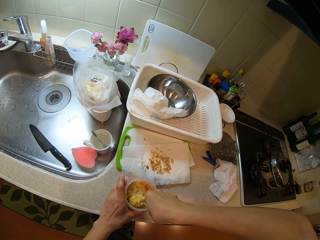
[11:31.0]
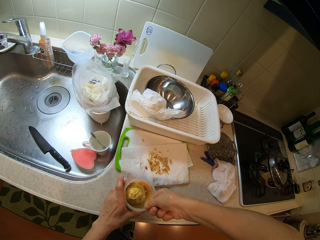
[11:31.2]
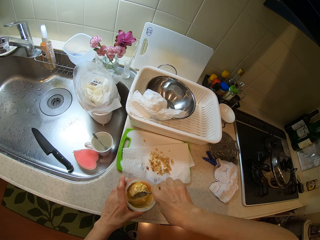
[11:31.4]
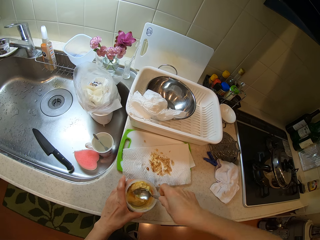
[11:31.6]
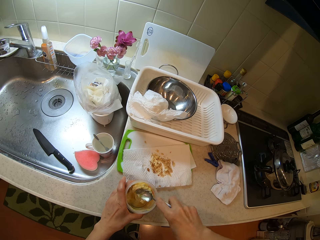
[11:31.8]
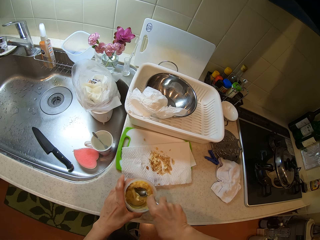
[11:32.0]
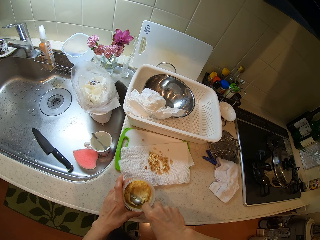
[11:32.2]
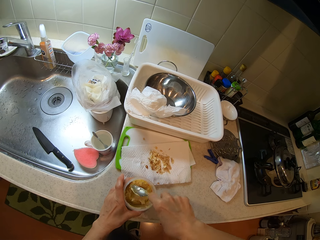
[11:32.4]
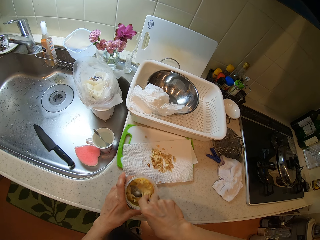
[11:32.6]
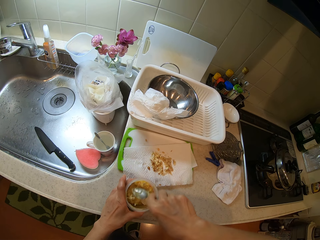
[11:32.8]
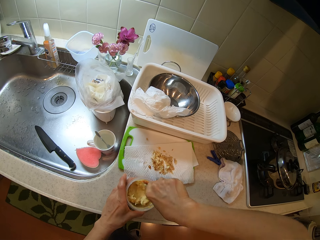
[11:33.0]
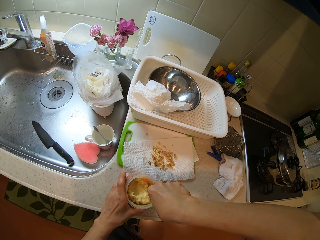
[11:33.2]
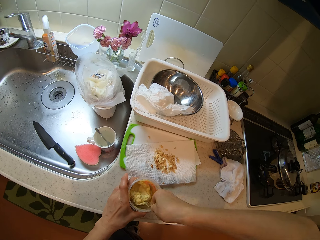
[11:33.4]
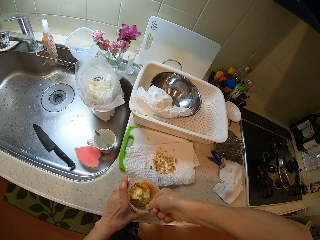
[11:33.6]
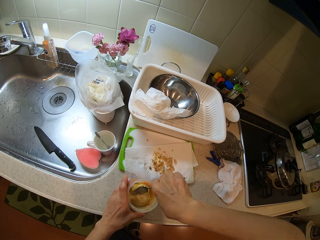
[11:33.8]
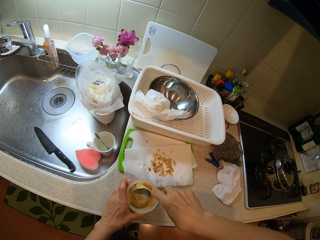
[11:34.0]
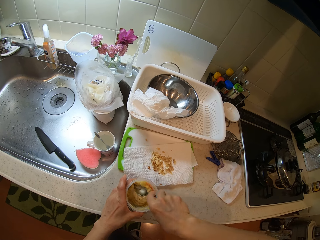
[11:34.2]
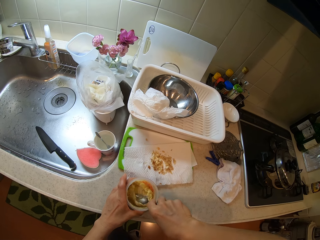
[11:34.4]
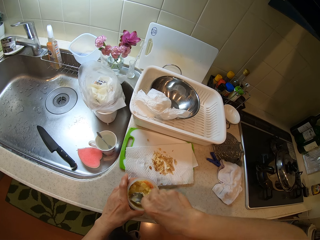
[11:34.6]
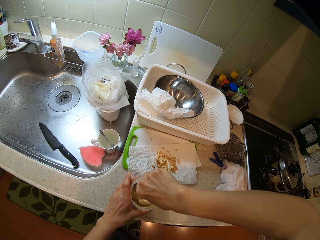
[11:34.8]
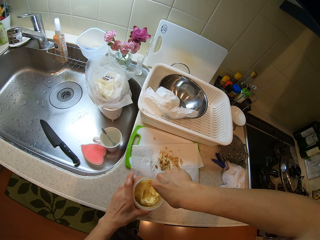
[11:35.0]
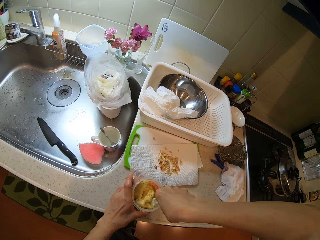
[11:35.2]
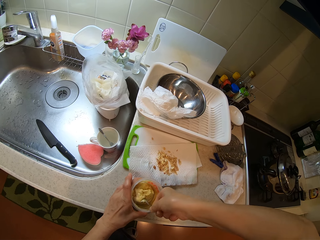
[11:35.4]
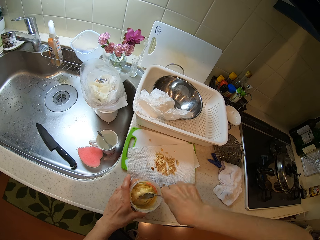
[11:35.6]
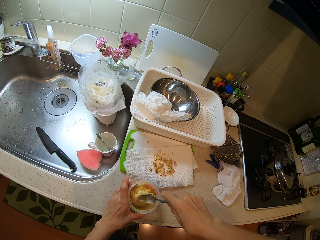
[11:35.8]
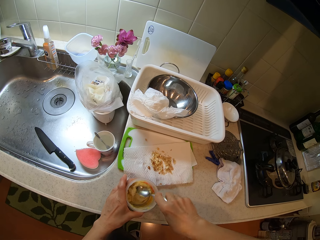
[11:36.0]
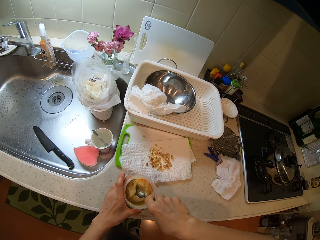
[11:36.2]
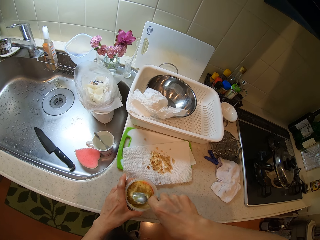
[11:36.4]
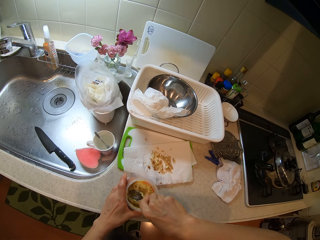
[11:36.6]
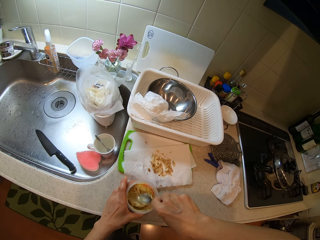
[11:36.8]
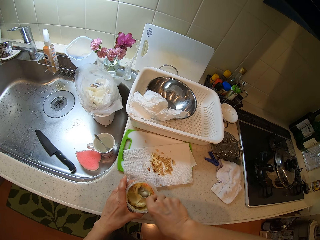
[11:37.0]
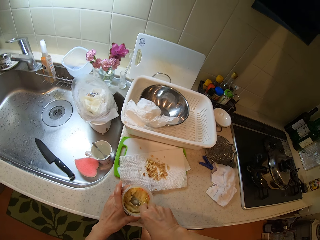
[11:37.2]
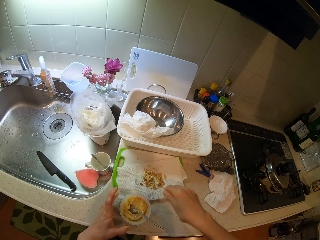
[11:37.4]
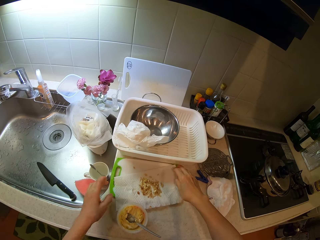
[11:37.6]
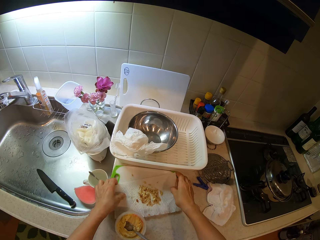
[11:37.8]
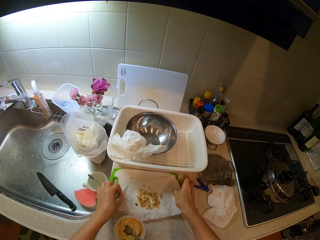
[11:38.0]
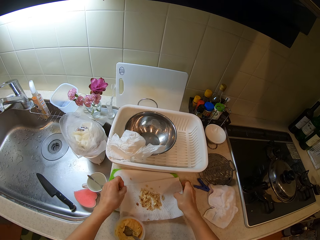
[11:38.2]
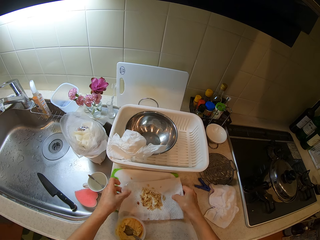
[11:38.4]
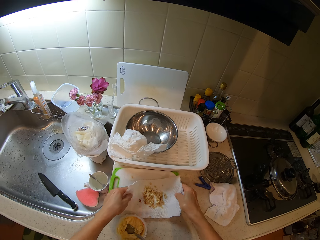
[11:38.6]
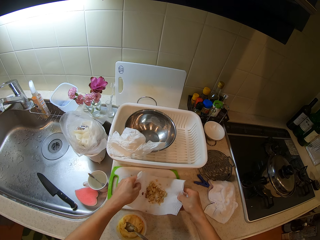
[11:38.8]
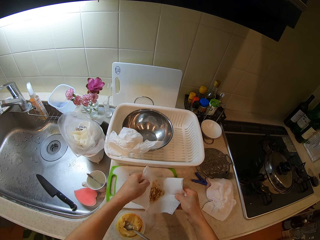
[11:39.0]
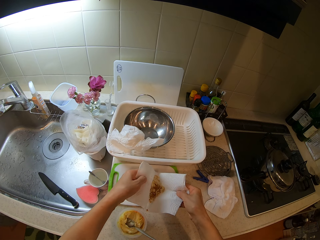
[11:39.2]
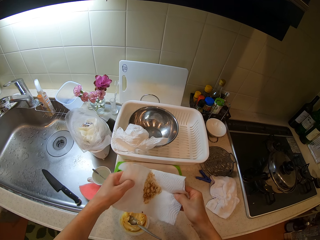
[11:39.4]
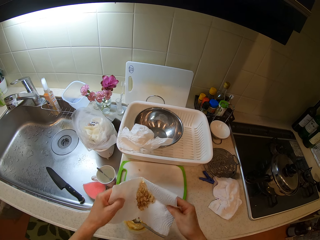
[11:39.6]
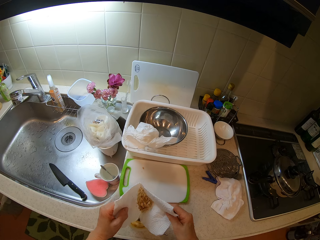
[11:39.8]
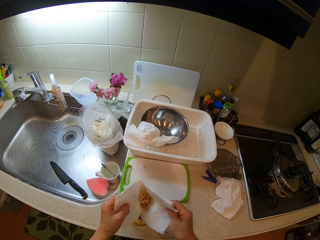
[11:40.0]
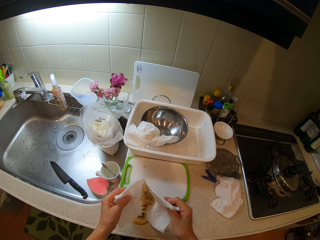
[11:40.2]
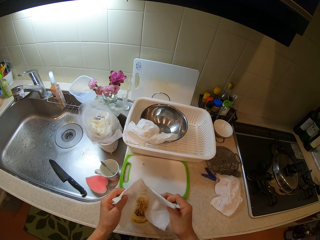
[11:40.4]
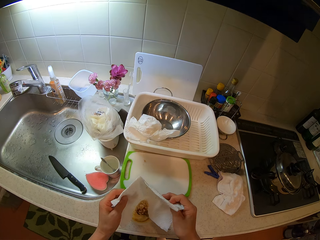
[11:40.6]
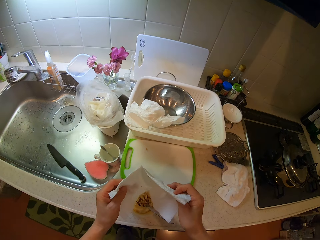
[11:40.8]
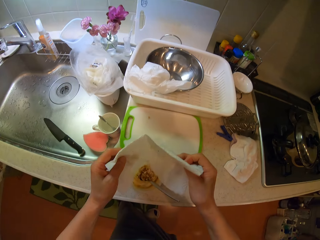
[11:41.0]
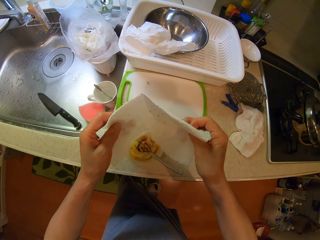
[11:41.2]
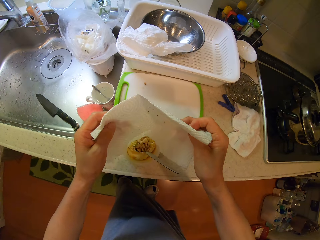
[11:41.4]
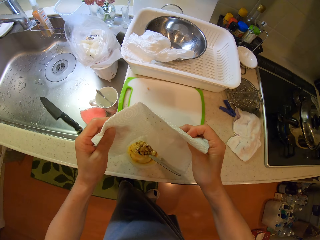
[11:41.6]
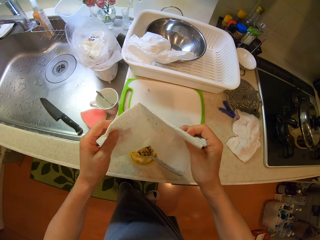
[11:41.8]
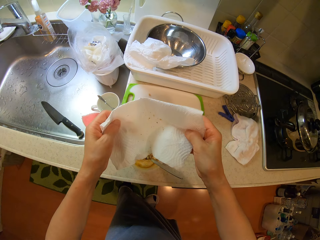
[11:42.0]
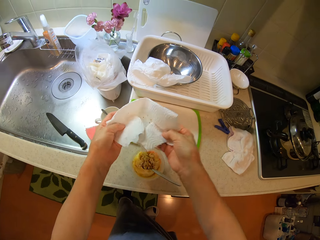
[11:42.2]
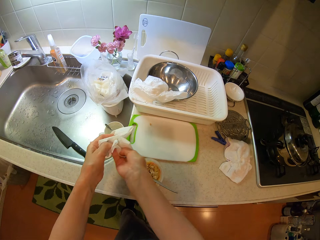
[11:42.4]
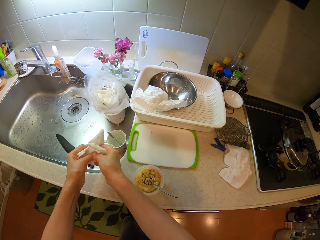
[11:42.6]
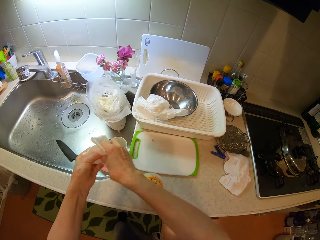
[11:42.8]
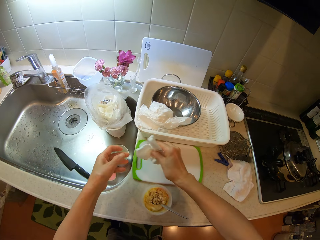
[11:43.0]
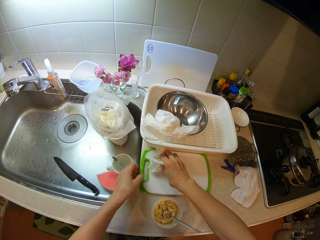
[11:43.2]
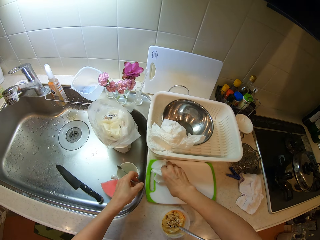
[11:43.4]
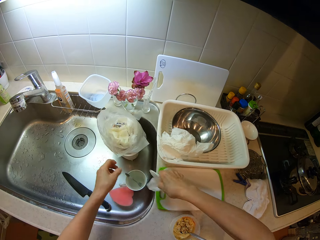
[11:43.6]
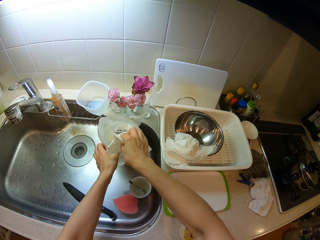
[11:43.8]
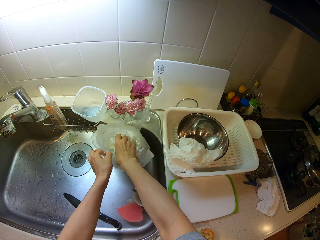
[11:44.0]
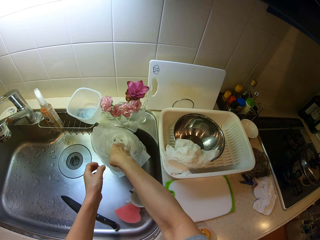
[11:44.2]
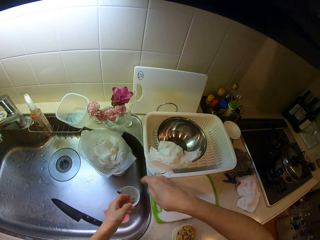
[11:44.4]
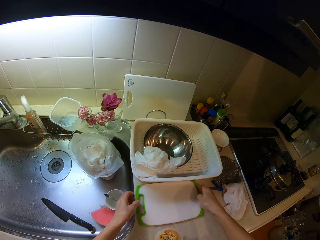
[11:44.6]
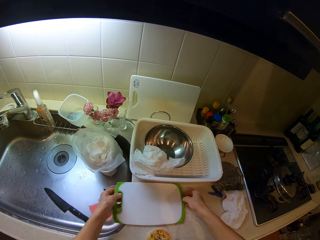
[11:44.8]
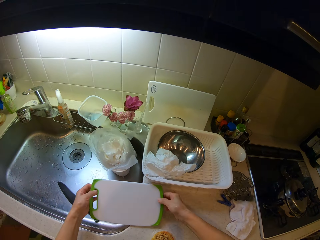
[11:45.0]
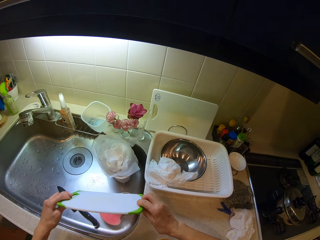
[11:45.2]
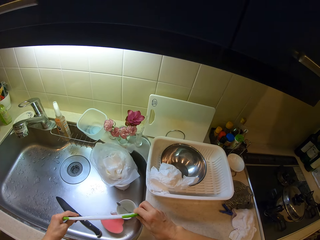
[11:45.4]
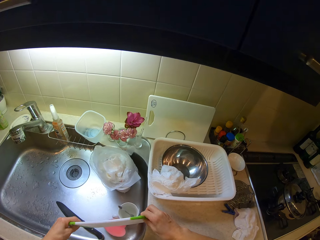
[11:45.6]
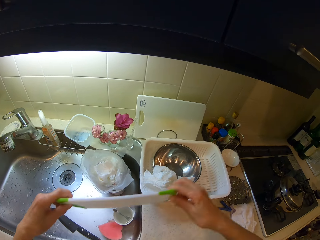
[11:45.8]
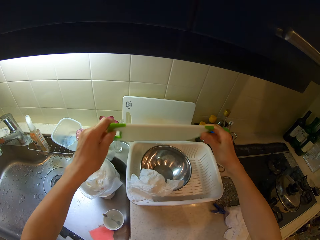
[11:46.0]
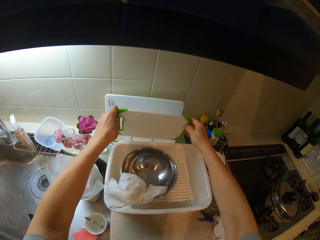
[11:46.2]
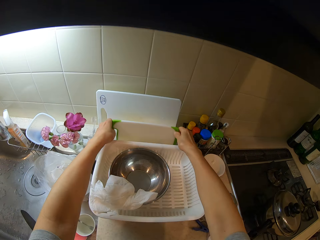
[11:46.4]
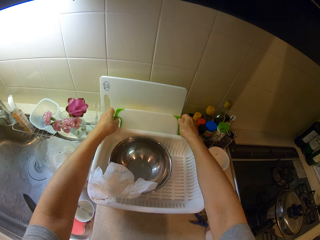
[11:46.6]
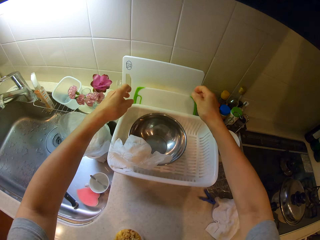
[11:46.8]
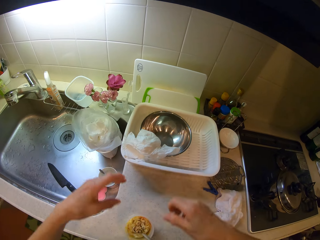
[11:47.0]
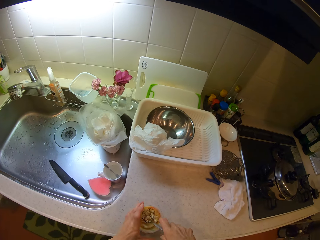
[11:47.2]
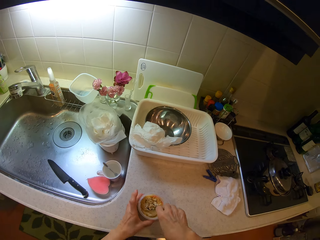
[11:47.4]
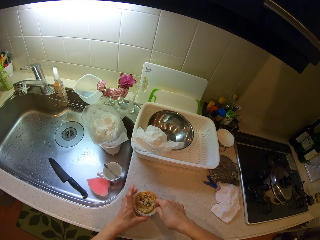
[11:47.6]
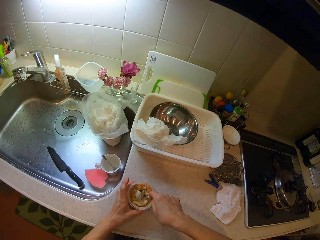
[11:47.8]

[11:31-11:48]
The camera wearer mixes something using a dessert spoon. They crush something using the dessert spoon. They mix something using the dessert spoon. They crush something using the dessert spoon. They mix something using the dessert spoon. They crush something using the dessert spoon. They mix something using the dessert spoon. They carry the serviette. They pick up the tissue paper on a tray on the cabinet with both hands. They pour the cashew nuts on the tissue paper into the plastic container on the cabinet. They fold the serviette. They squeeze the tissue paper. They wipe the chopping board. They drop the tissue paper in a nylon in the sink. They carry the chopping board. They pick up the tray on the cabinet with both hands. They remove particles of the cashew nut from the chopping board. They put the chopping board on the sink. They drop the tray against another tray on the wall. They hold the dessert spoon.
